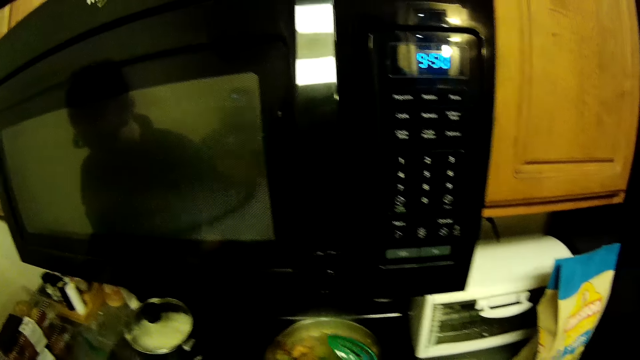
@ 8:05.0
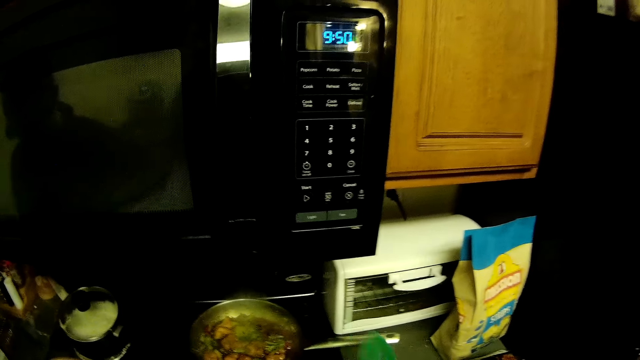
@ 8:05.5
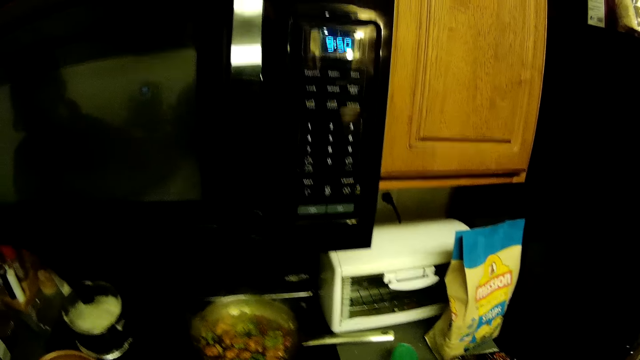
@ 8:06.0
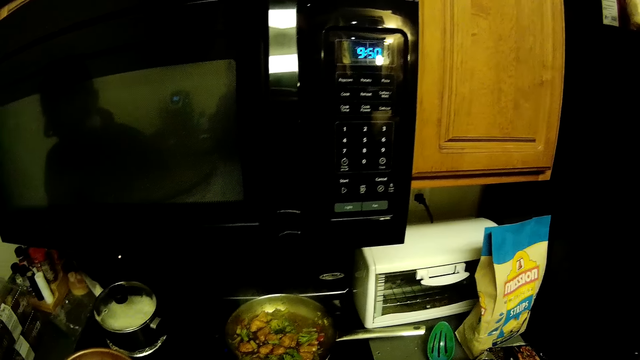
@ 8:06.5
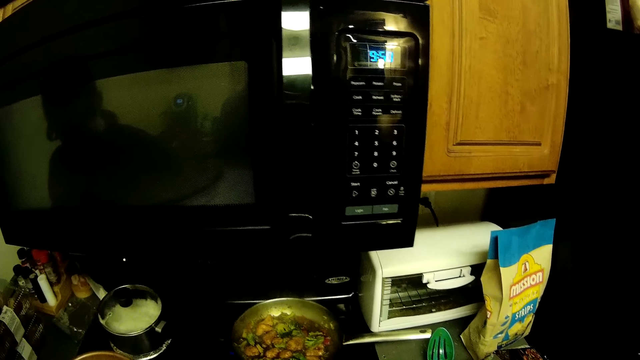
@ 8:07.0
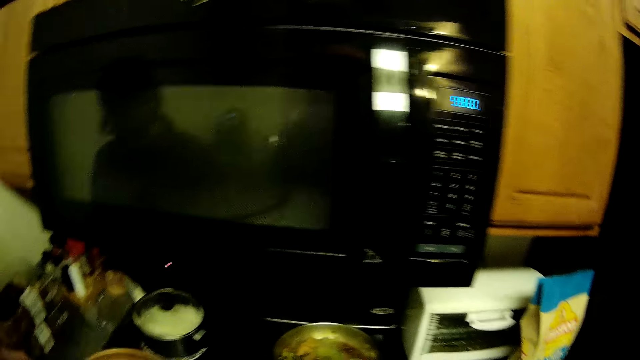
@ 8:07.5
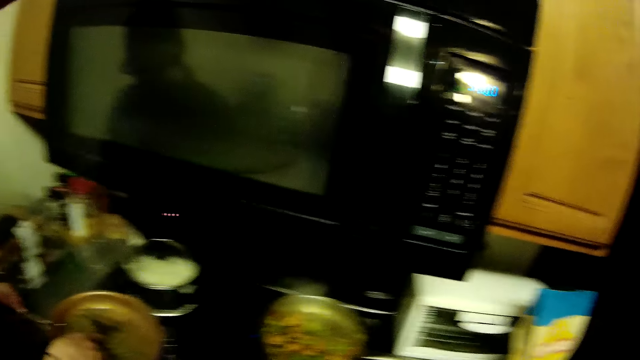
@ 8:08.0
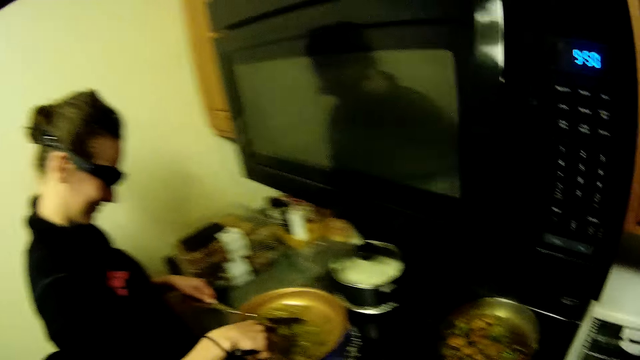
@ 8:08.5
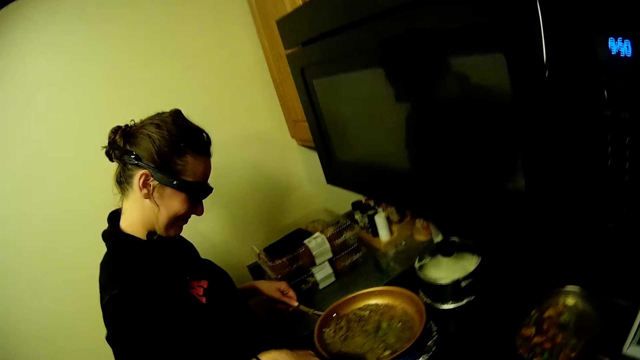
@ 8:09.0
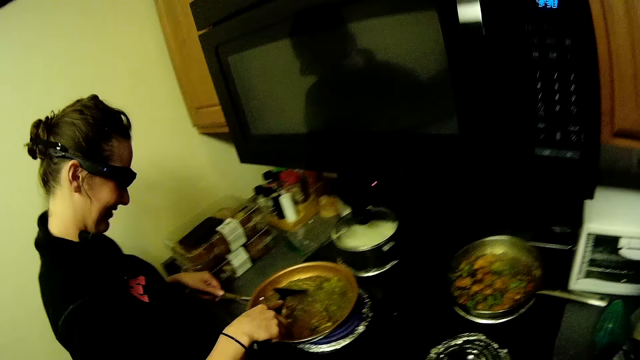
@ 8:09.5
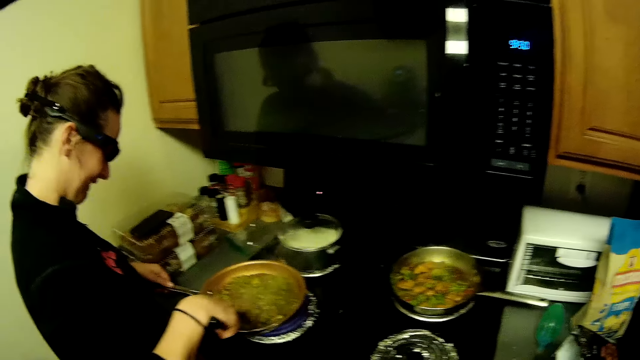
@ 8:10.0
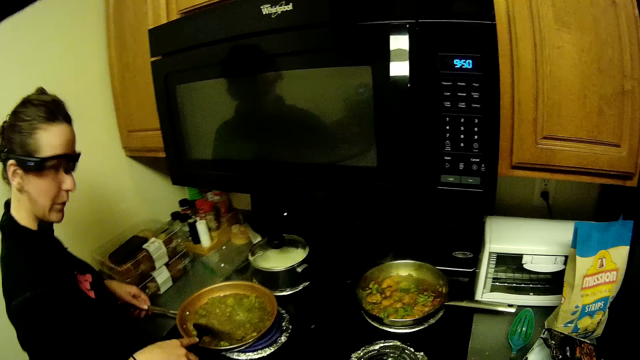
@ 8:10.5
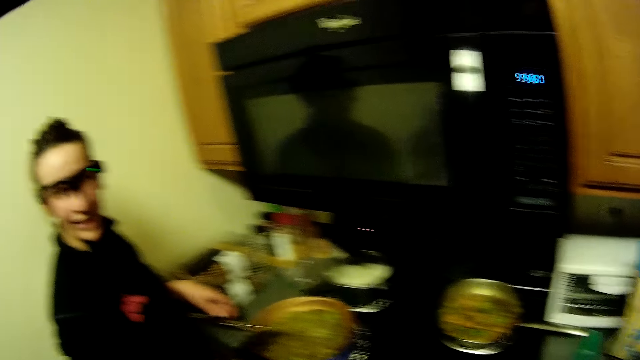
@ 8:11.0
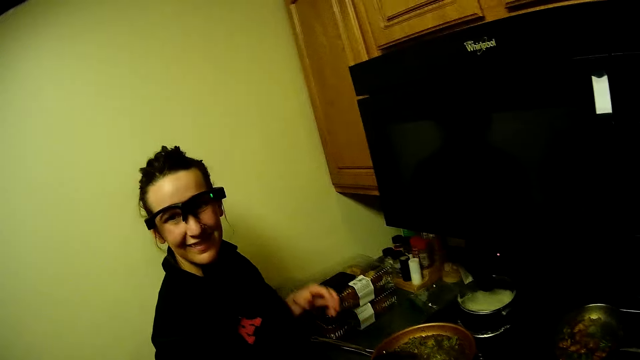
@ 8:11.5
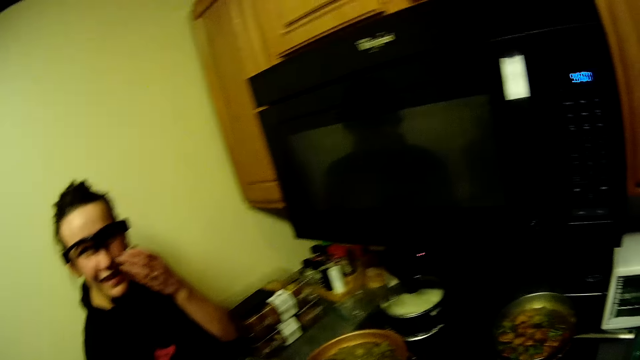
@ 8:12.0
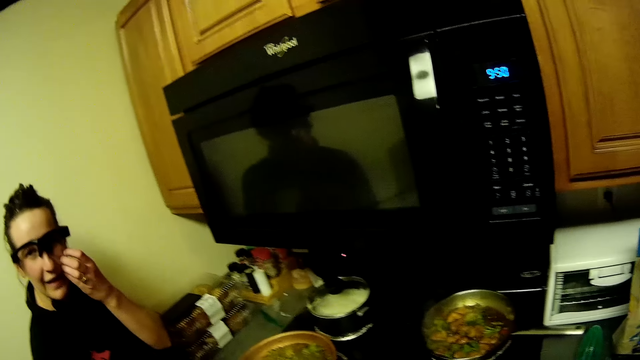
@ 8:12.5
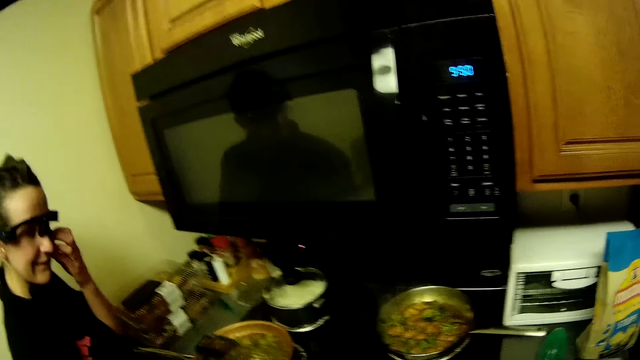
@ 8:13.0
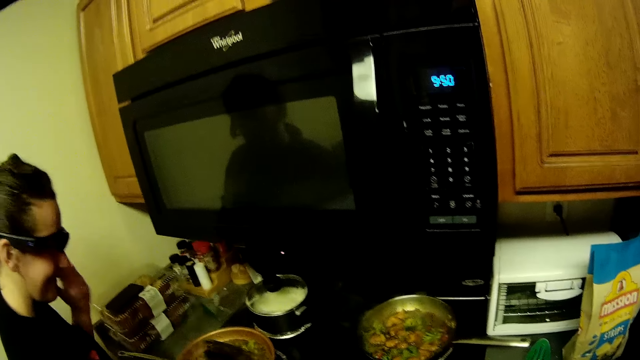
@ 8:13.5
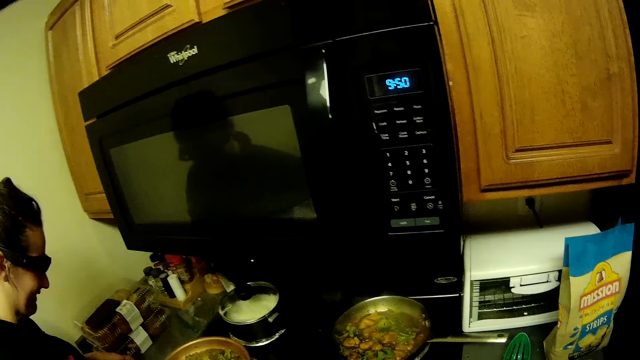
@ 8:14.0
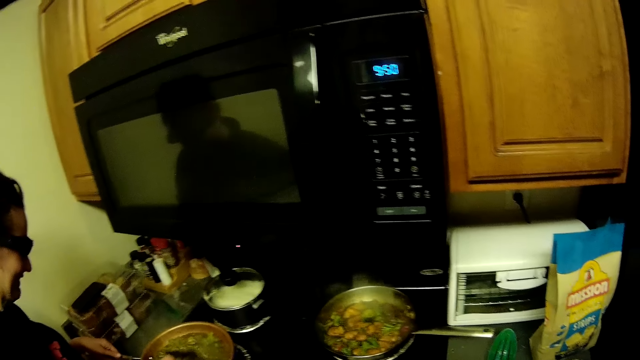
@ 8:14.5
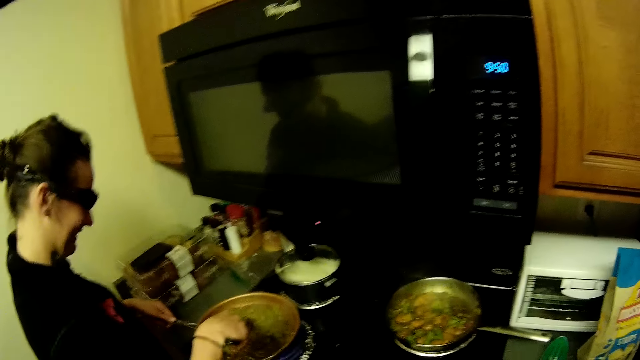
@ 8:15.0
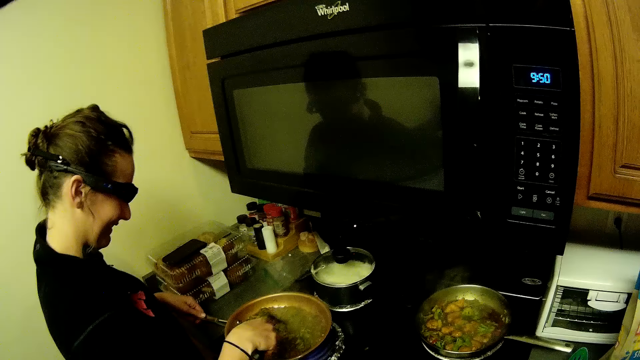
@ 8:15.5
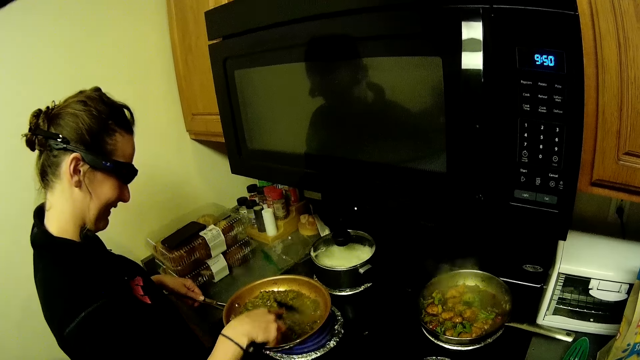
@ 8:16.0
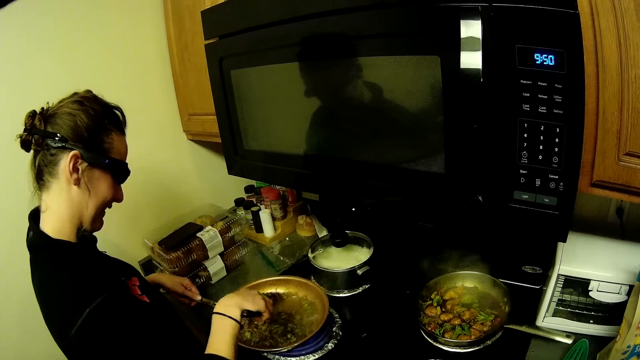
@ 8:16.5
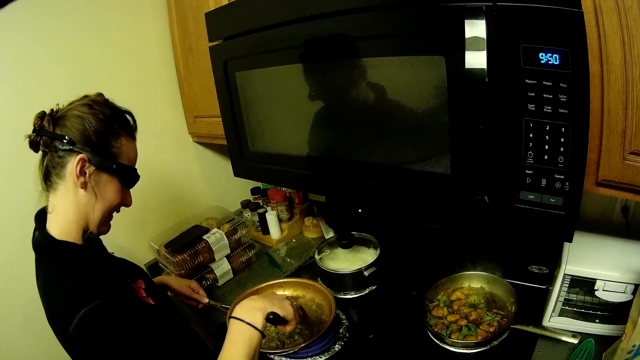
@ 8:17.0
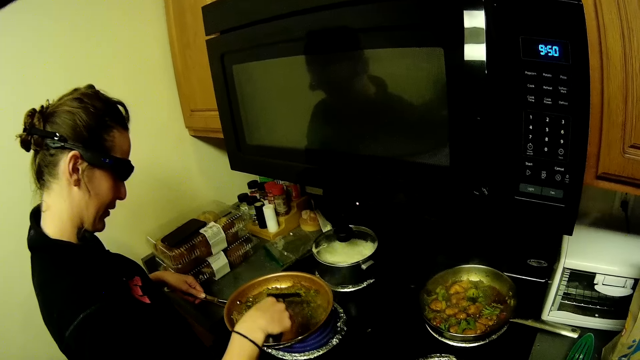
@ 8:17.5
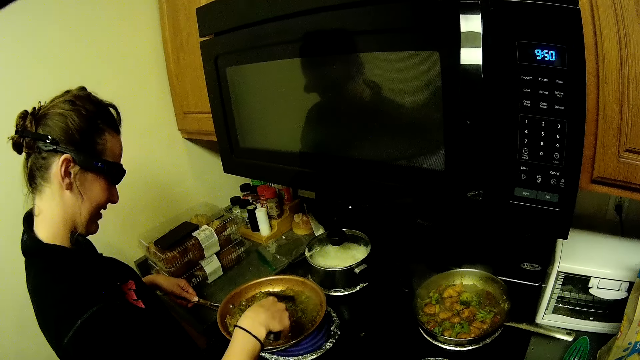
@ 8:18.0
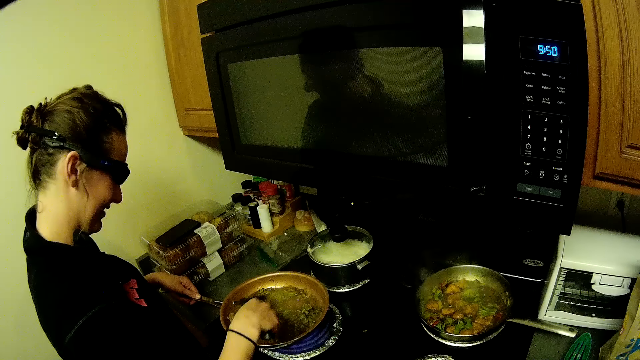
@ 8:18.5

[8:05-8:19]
The camera wearer places the cooking stick on the counter. They hold the cooking spoon. They look around. A woman mixes the food. The woman talks to the camera wearer. The camera wearer looks around. The woman mixes the food.

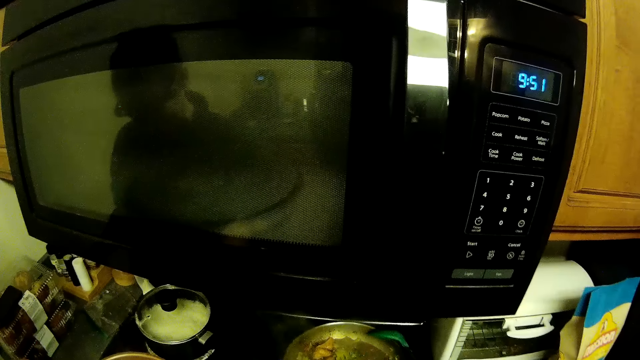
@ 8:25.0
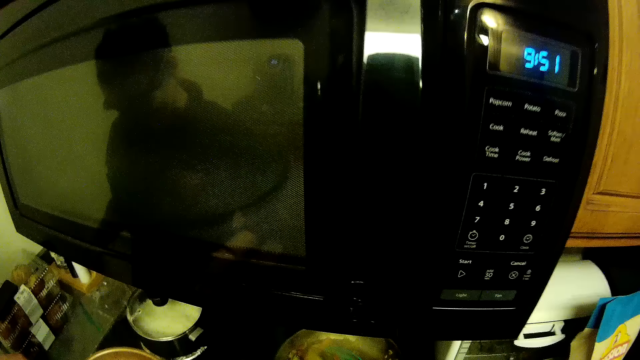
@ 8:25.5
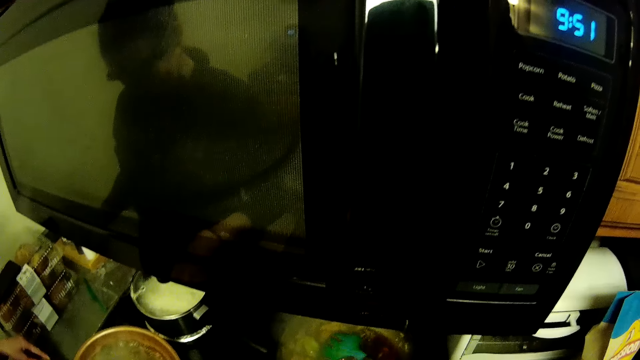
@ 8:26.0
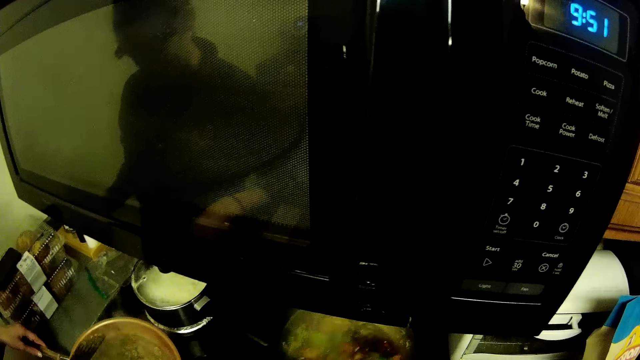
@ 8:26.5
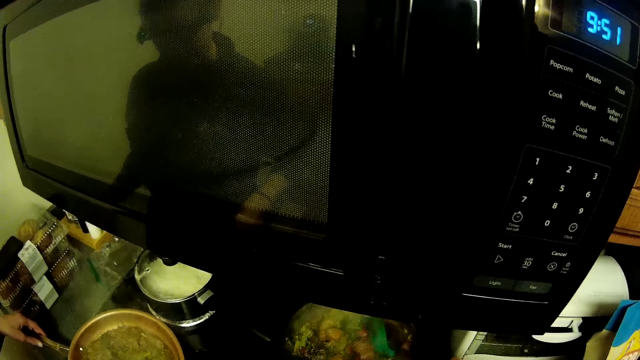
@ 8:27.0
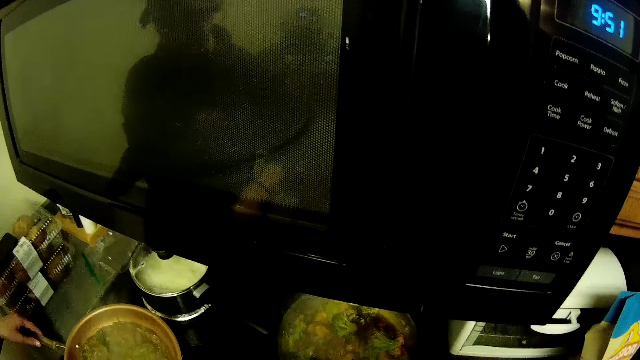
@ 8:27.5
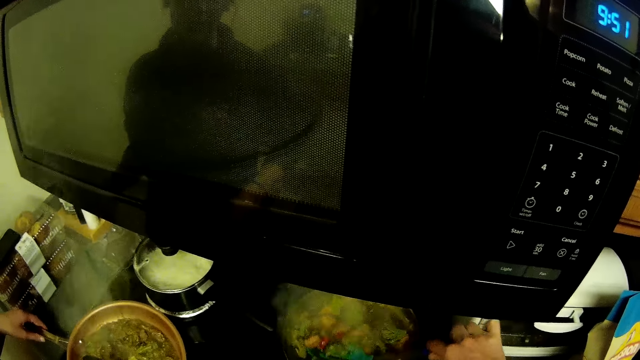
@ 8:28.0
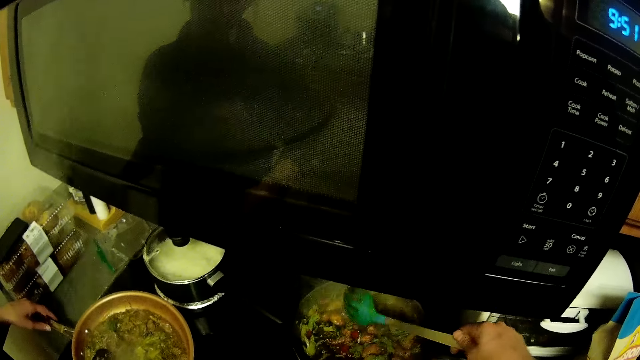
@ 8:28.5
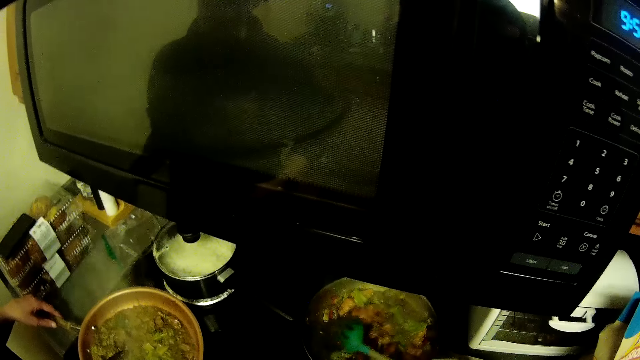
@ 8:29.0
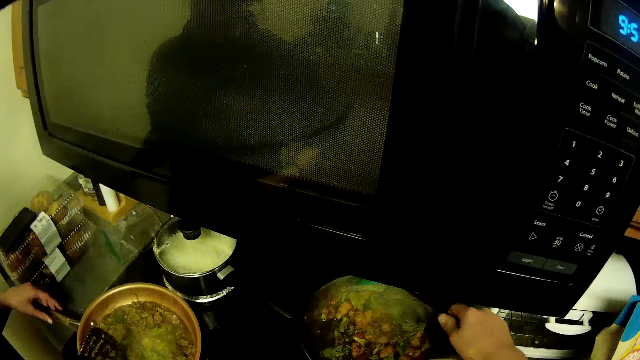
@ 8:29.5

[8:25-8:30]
The camera wearer stirs the food.

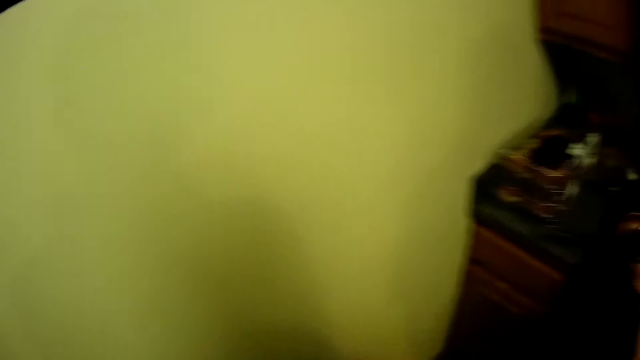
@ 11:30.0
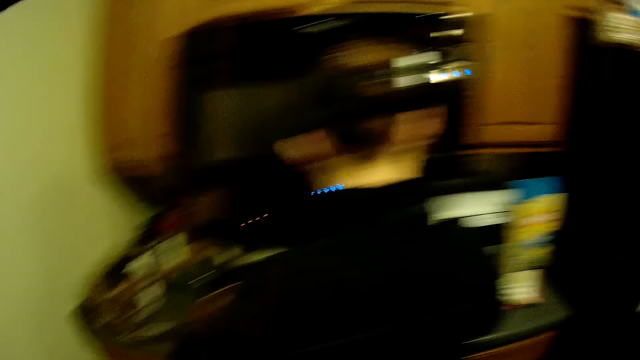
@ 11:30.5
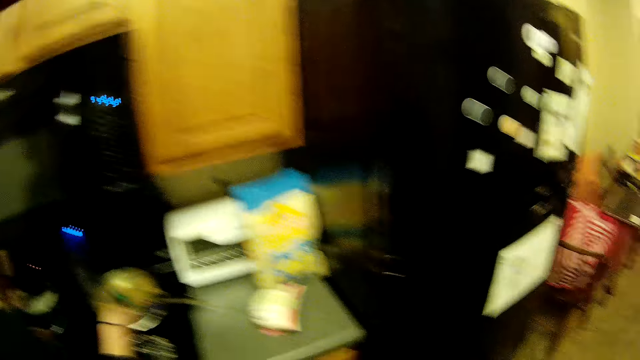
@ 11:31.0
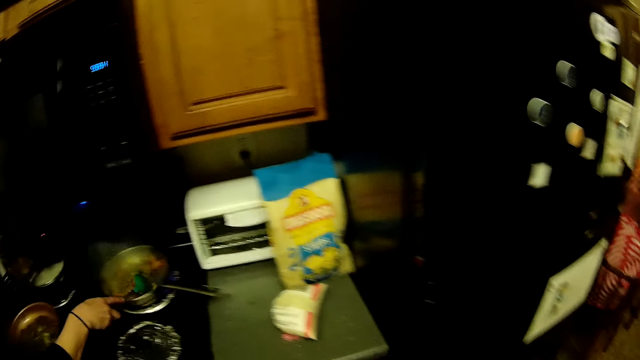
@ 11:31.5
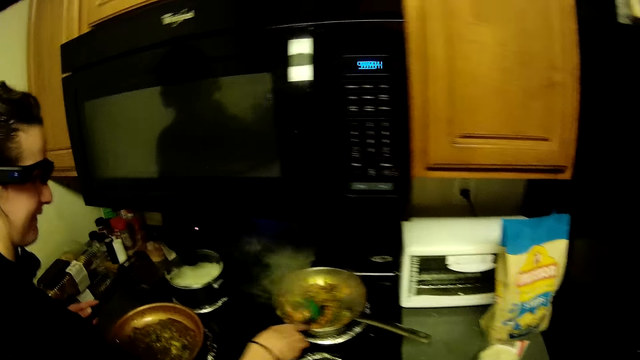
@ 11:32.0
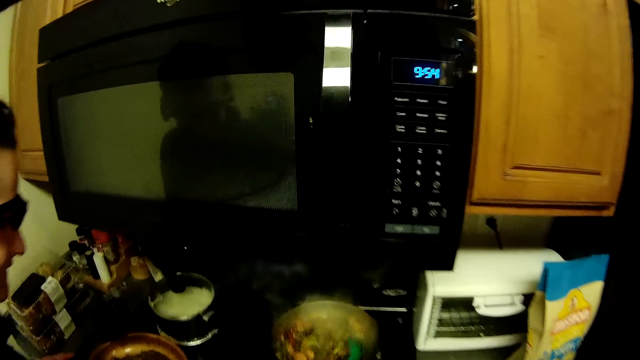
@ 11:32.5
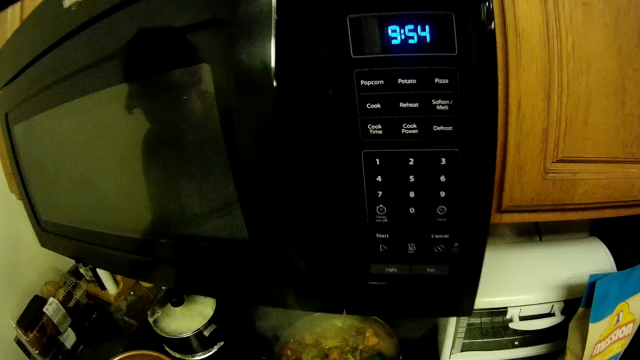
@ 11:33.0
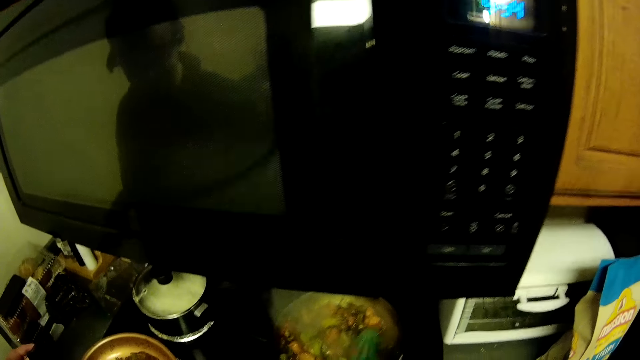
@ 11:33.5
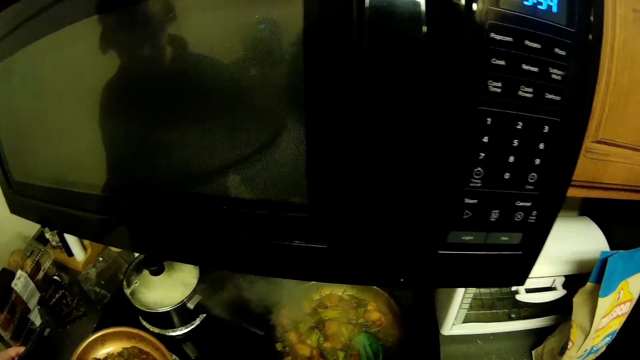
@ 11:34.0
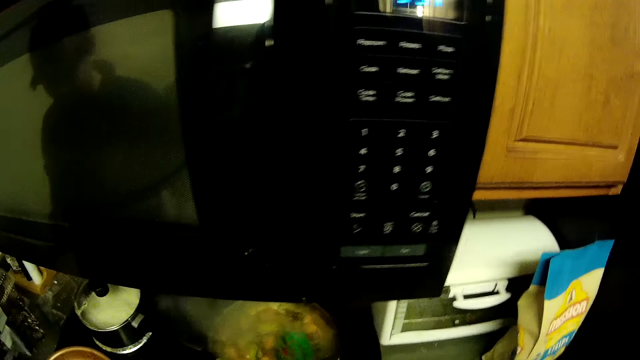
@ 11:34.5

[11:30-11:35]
The camera wearer looks round a house. A lady stirs the meat. The camera wearer stirs the food. The lady puts the spoon on the pan.
